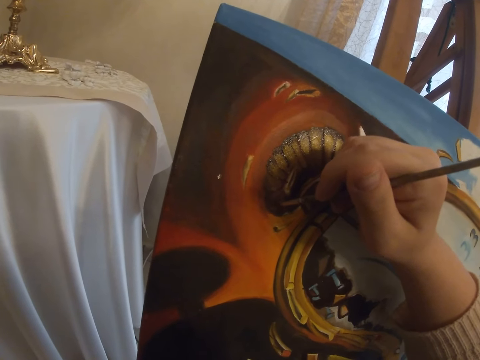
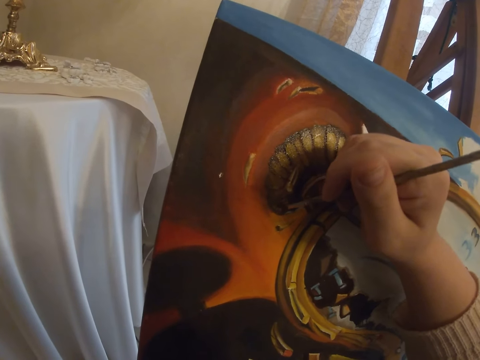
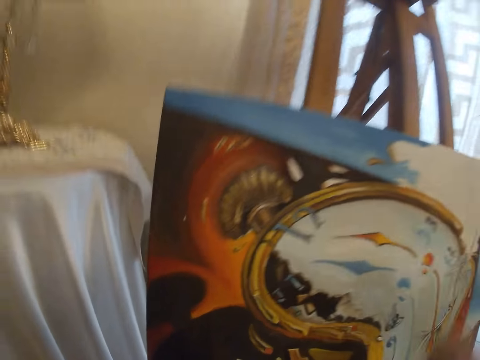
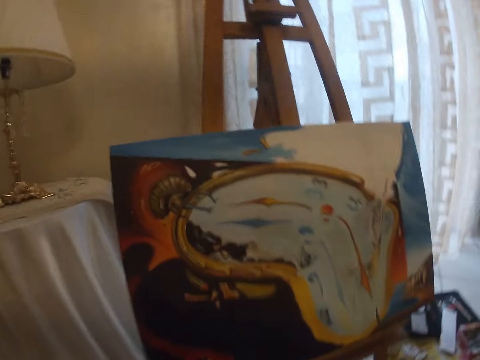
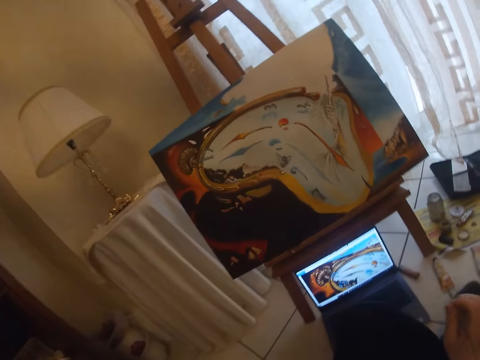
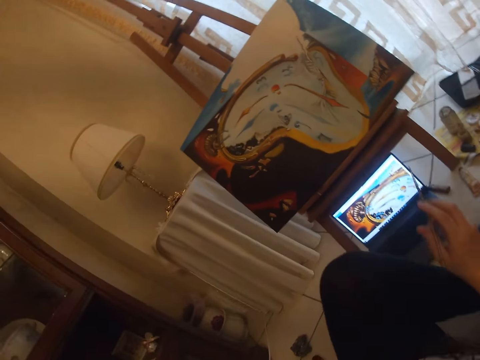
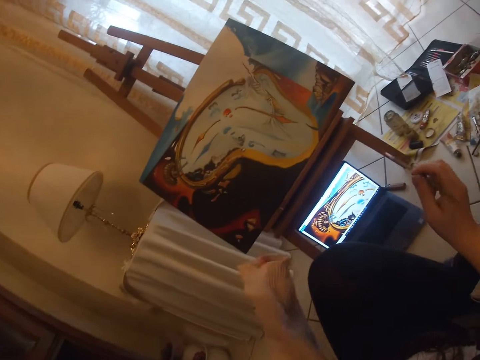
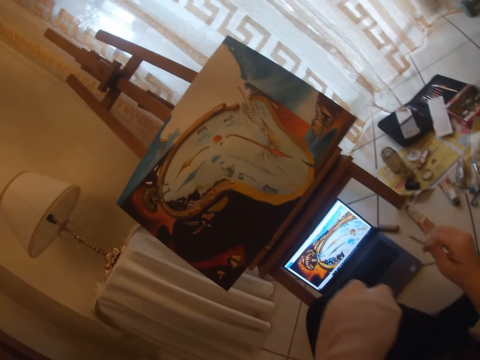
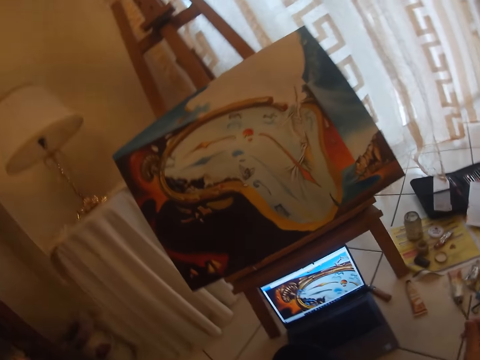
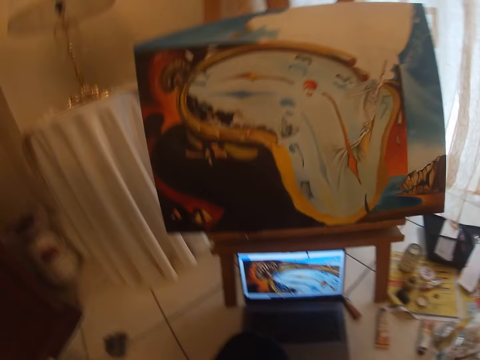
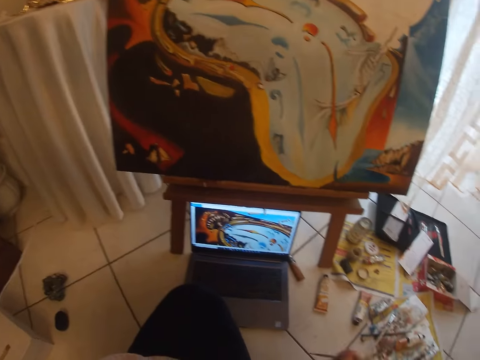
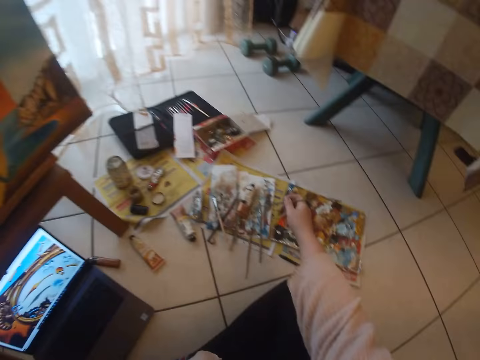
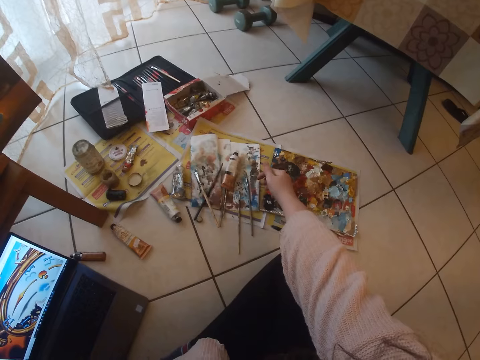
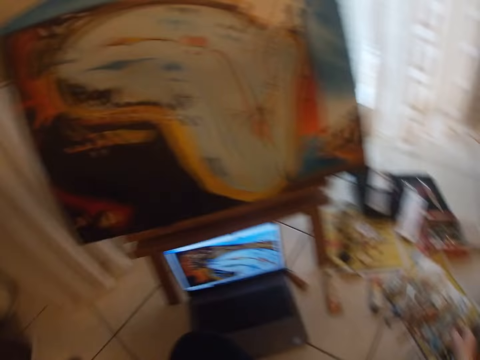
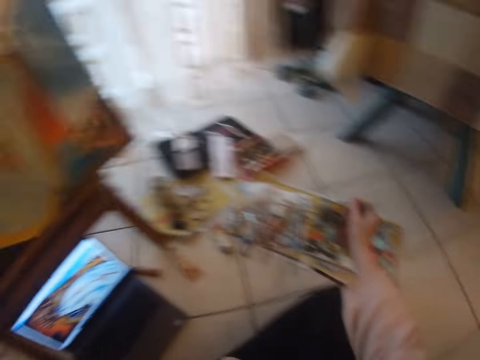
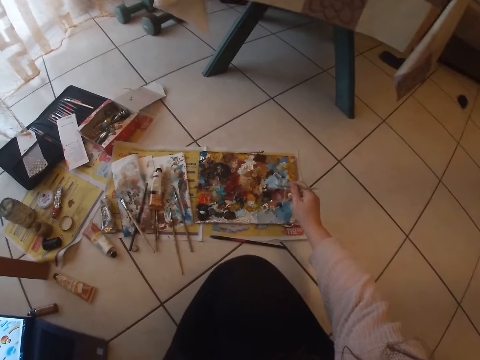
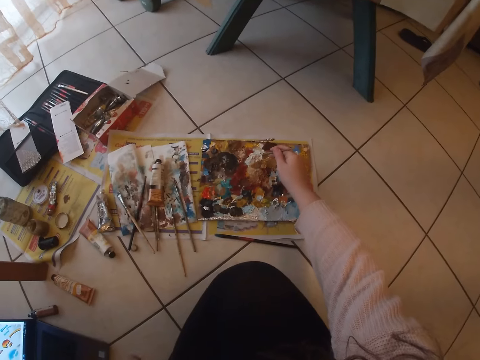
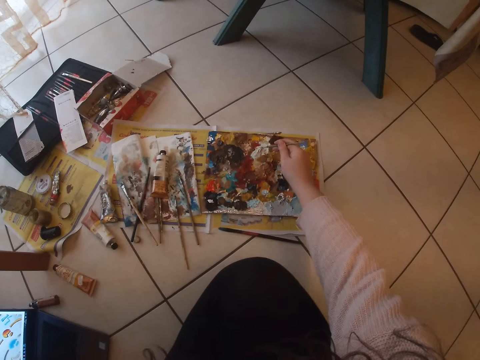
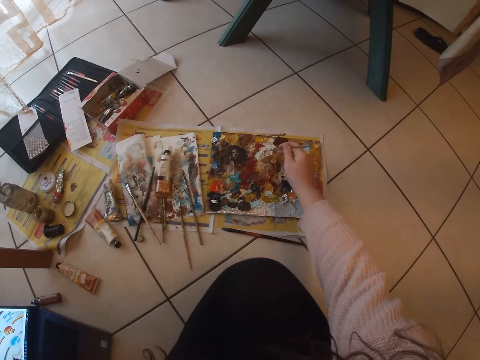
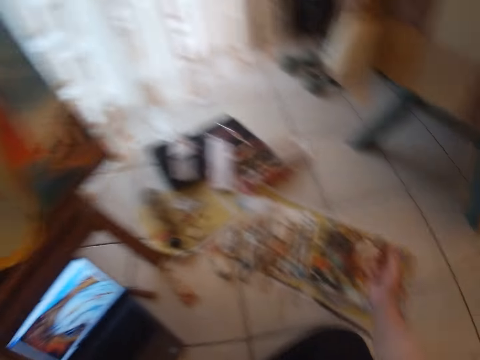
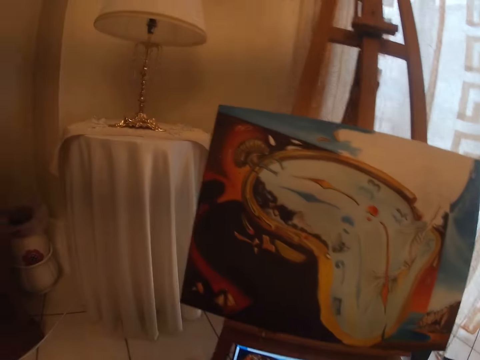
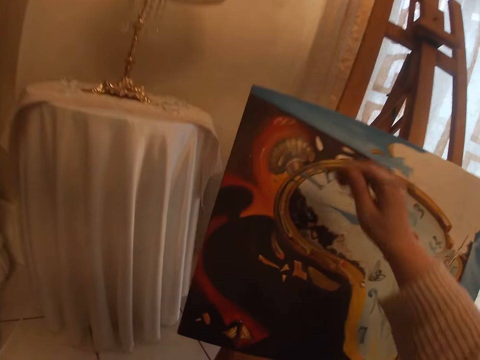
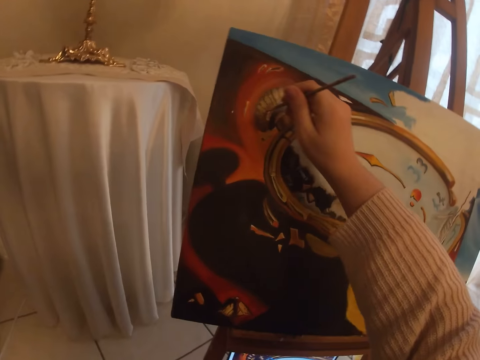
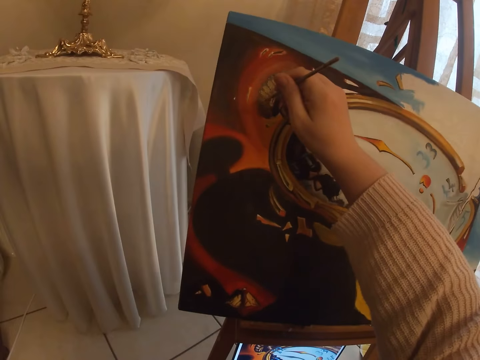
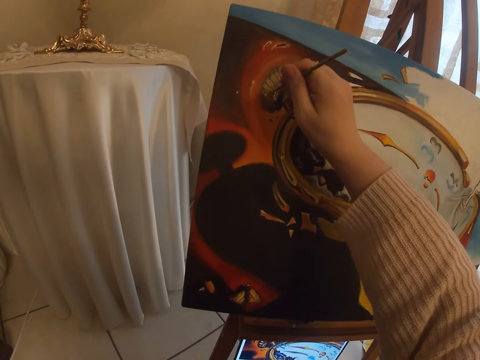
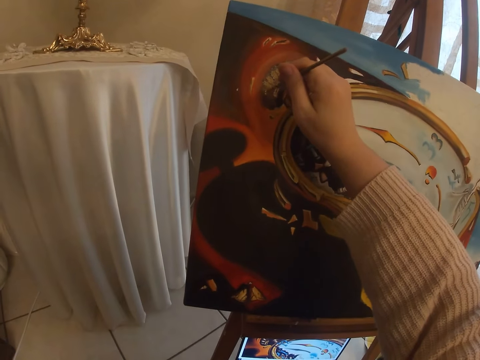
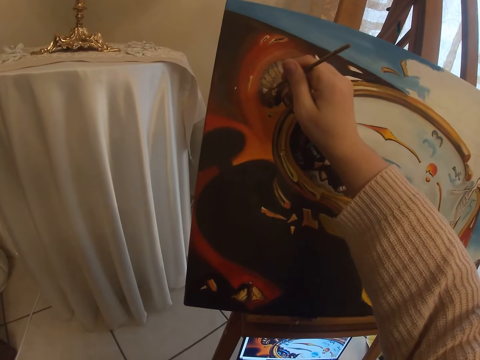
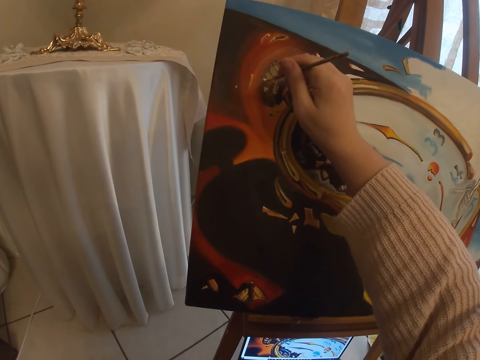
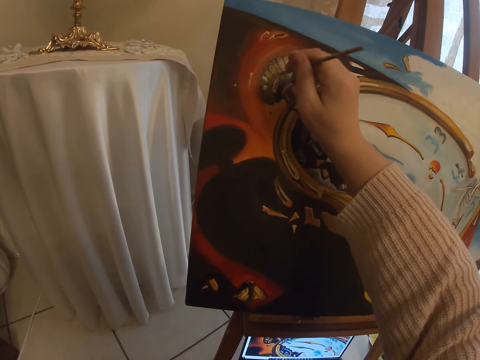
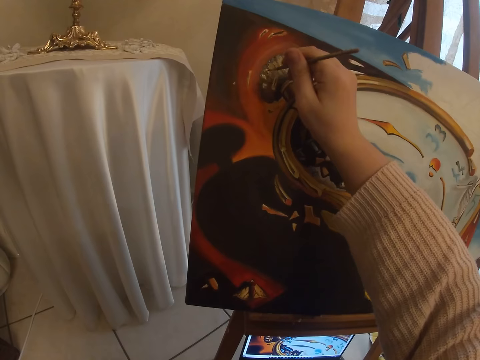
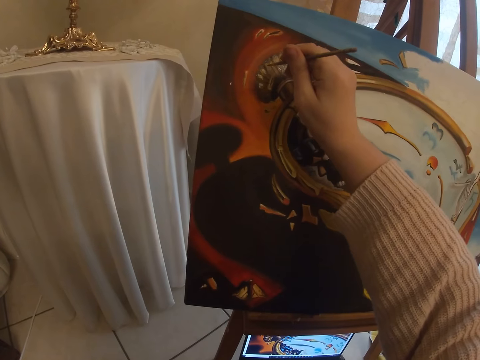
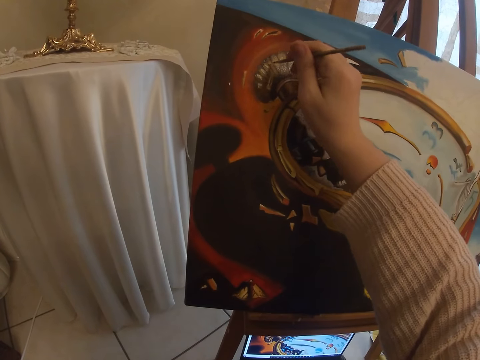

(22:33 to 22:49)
The camera wearer gestures at the screen of the laptop. She holds a lid with a hand and looks at the laptop. She cleans the brush in her hand on a paper beside the paint board. She picks another colour of paint from the paint board with the brush in her right hand. She paints with the brush in her right hand the art on the canvas.

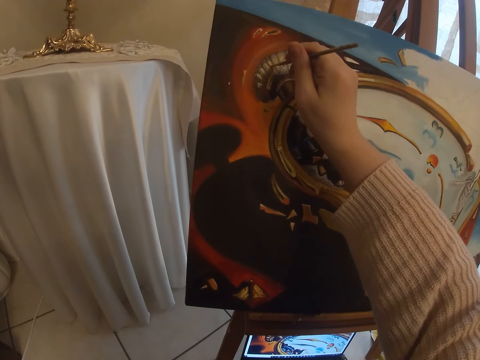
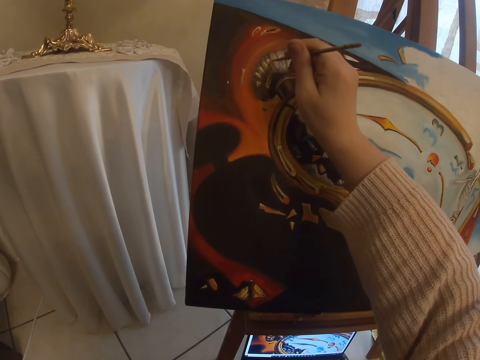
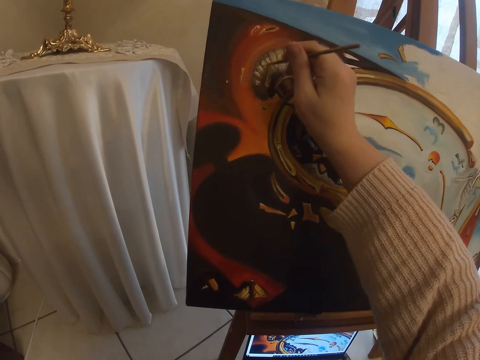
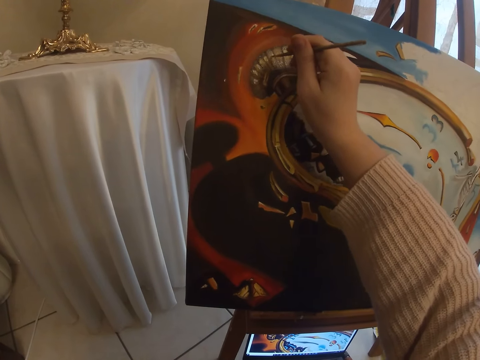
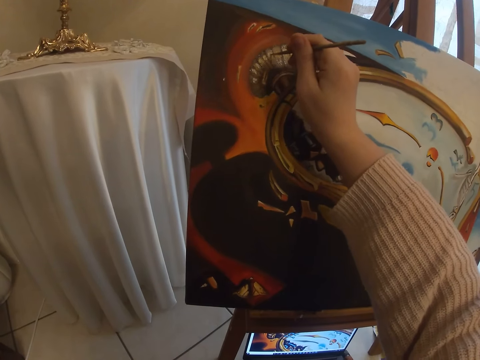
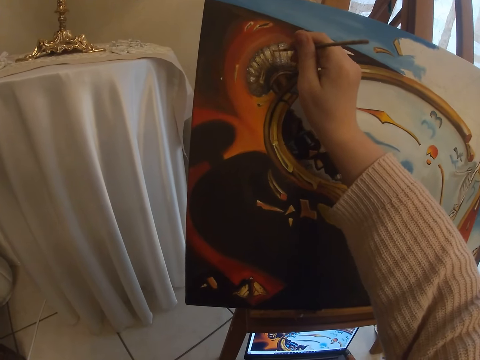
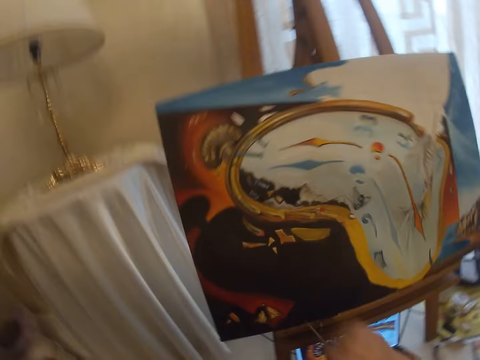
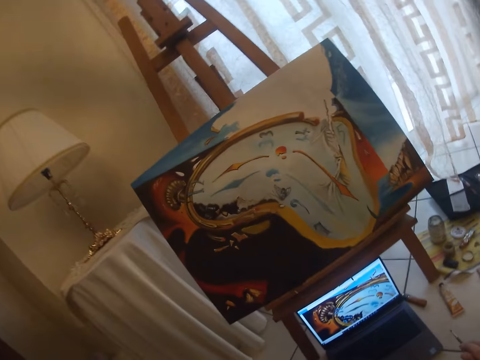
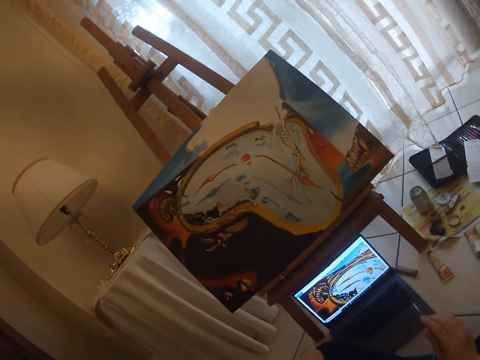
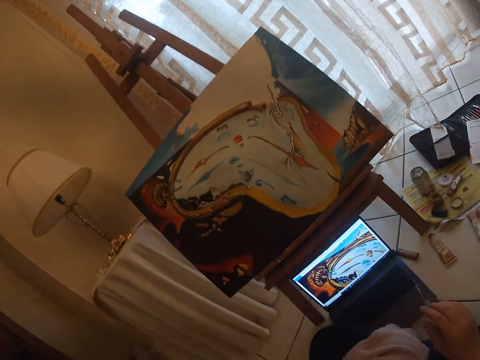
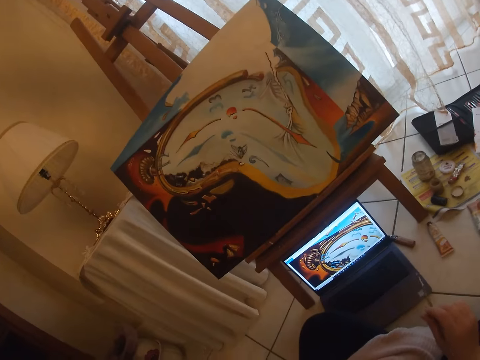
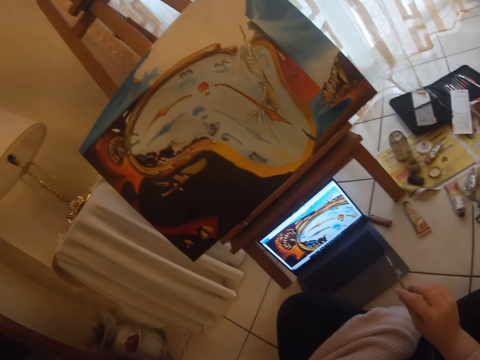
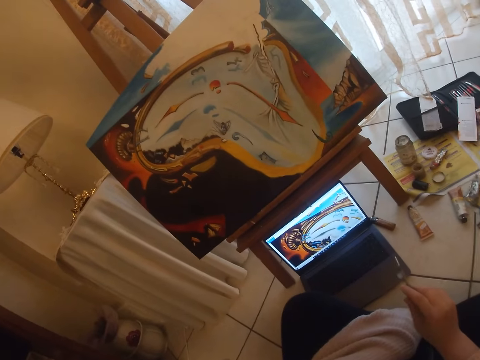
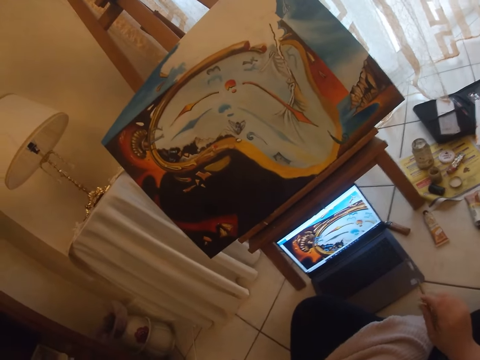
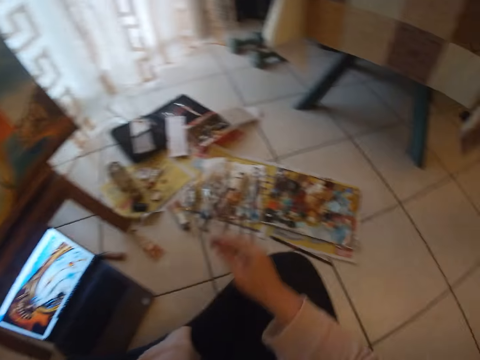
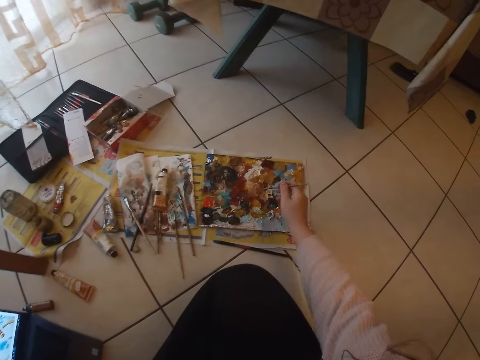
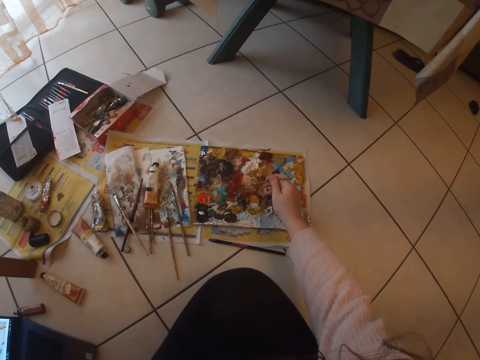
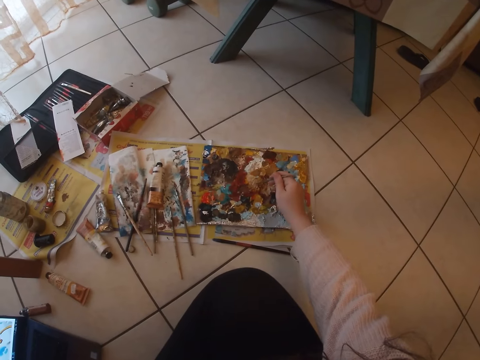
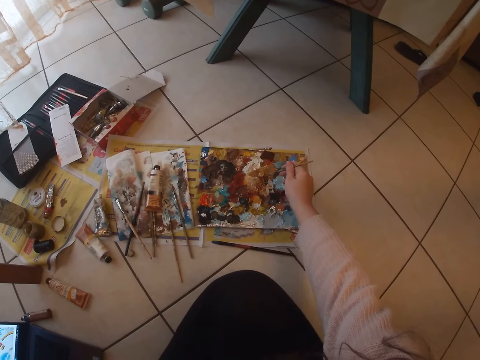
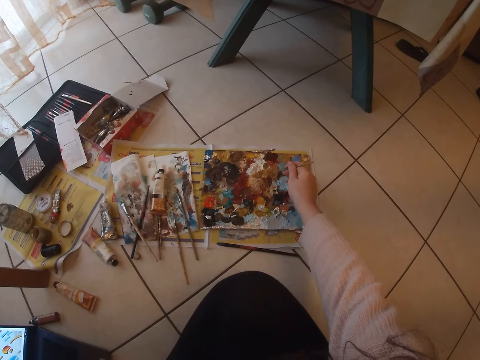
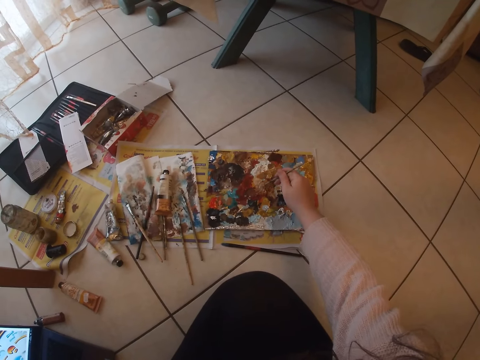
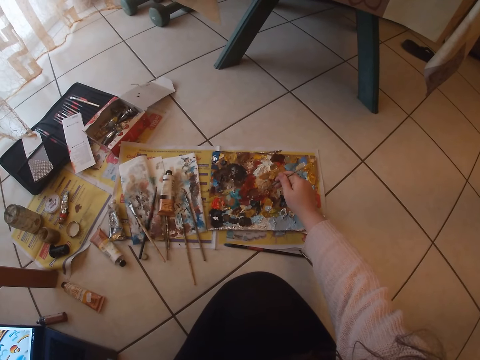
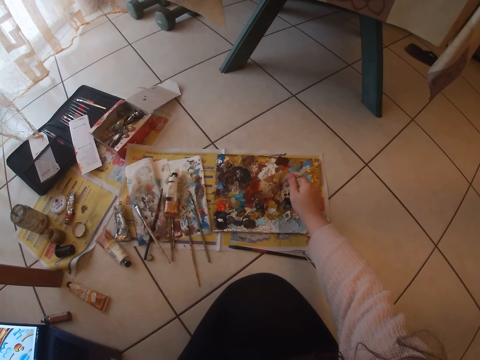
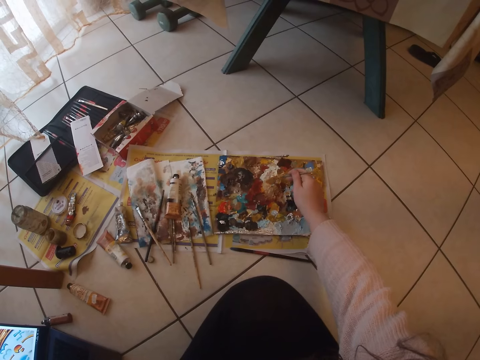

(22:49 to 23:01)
The camera wearer looks at the laptop. They mix colour on the paint board with the paint brush and scoop paint with the paint brush.
